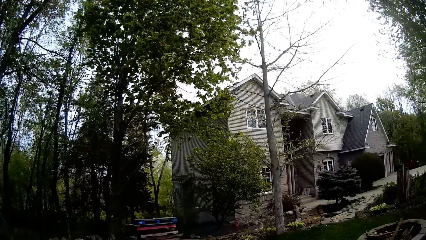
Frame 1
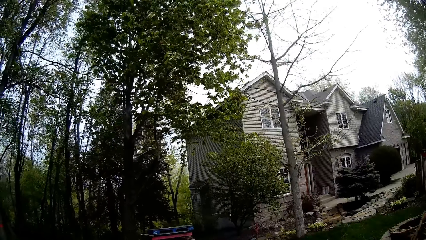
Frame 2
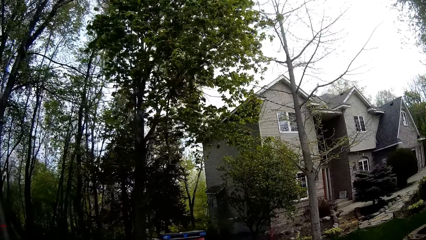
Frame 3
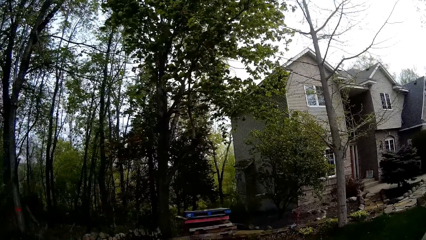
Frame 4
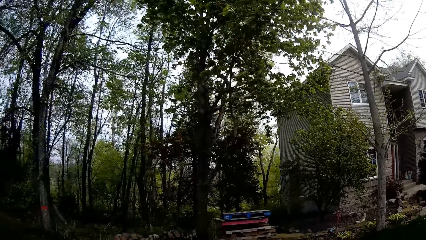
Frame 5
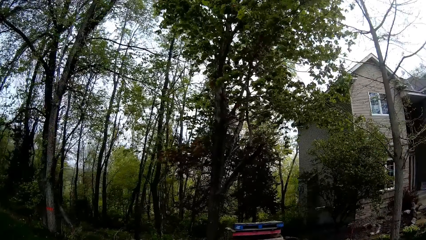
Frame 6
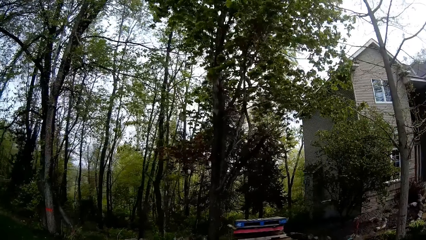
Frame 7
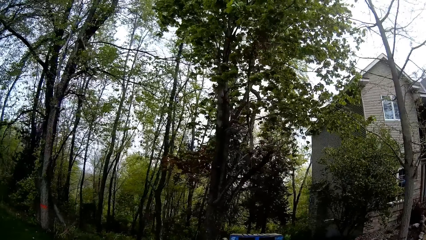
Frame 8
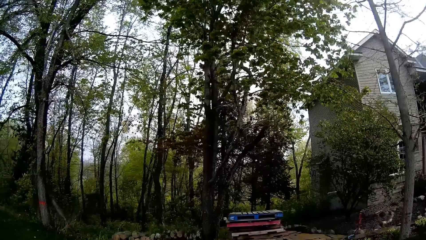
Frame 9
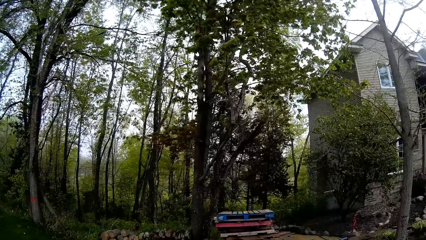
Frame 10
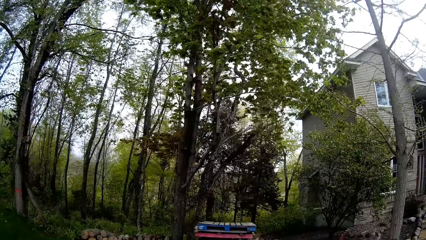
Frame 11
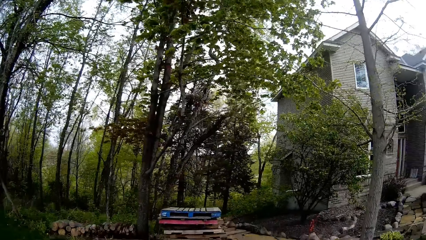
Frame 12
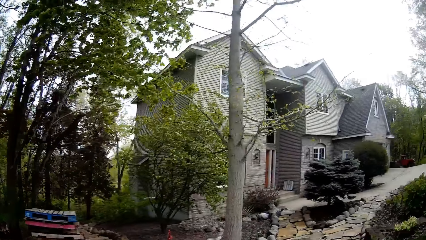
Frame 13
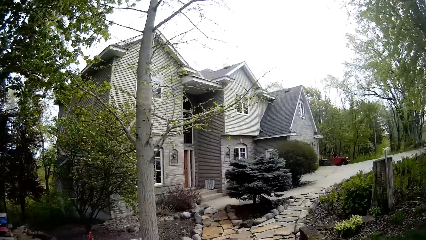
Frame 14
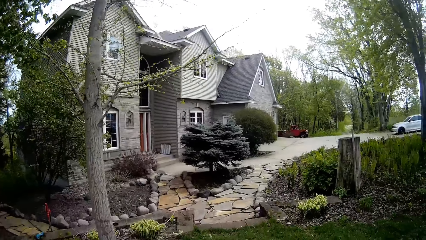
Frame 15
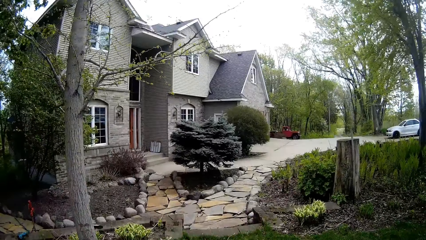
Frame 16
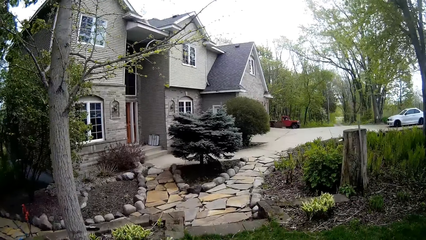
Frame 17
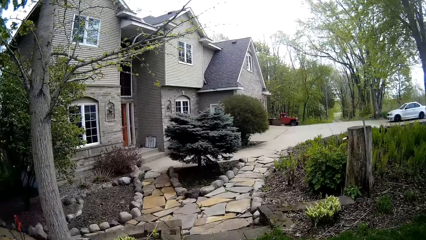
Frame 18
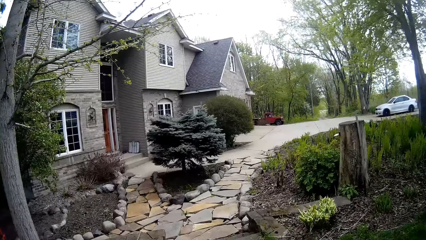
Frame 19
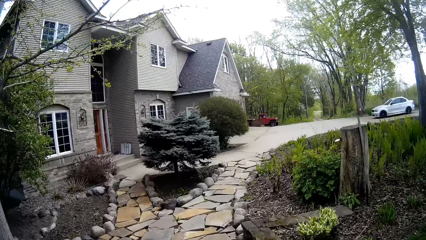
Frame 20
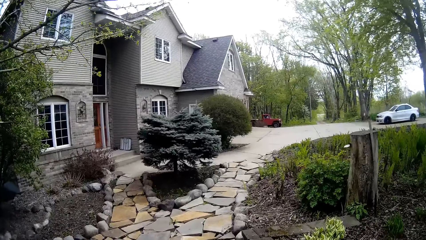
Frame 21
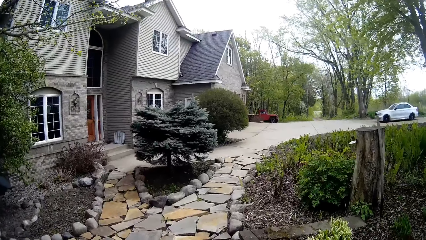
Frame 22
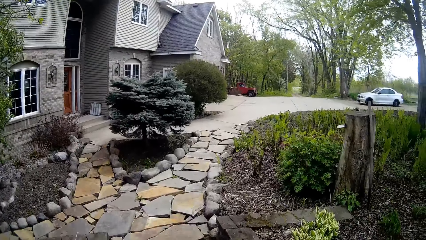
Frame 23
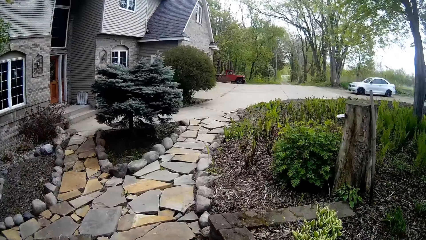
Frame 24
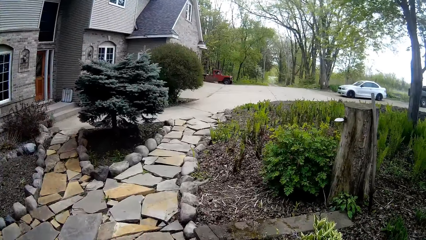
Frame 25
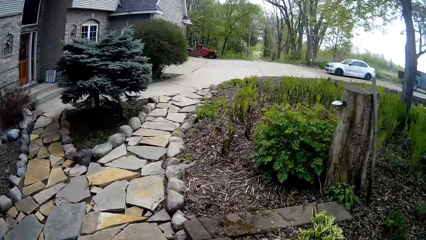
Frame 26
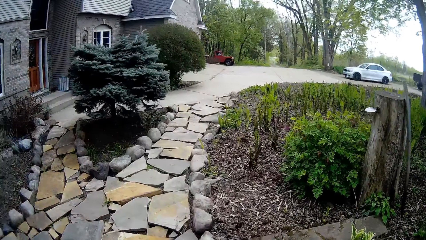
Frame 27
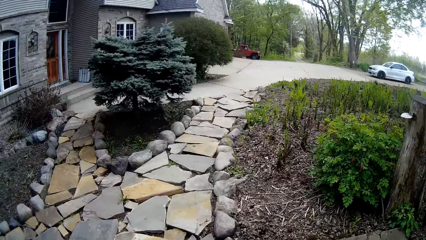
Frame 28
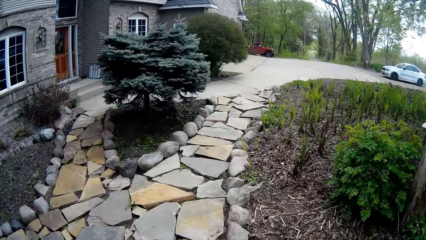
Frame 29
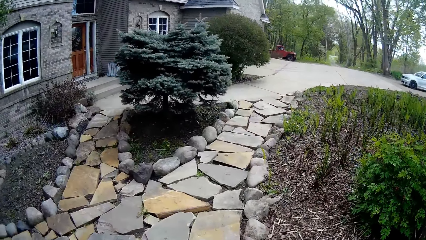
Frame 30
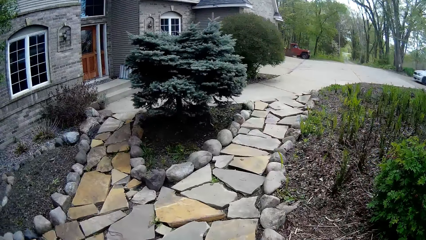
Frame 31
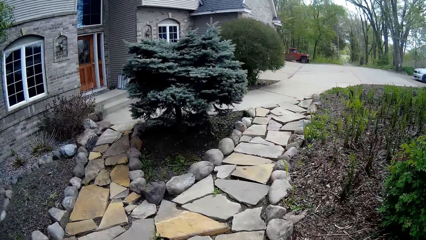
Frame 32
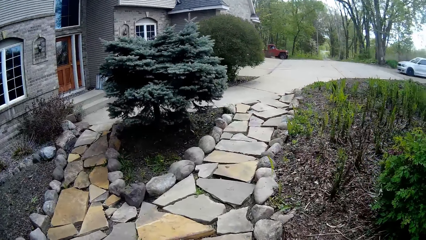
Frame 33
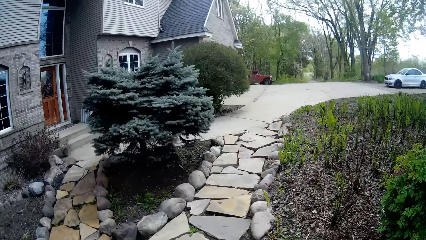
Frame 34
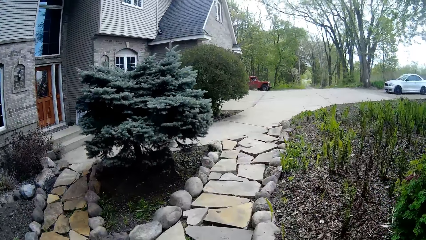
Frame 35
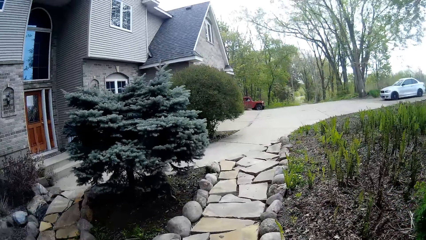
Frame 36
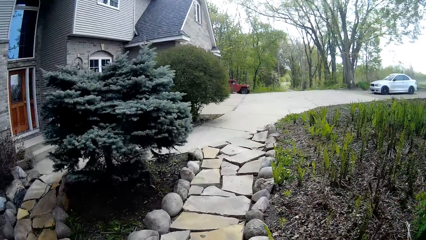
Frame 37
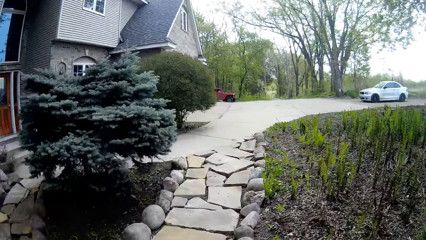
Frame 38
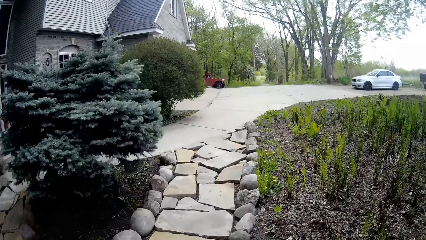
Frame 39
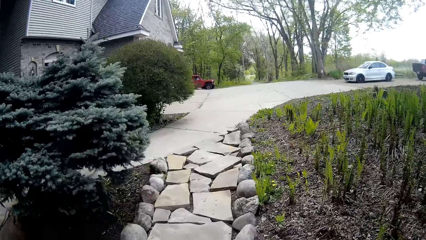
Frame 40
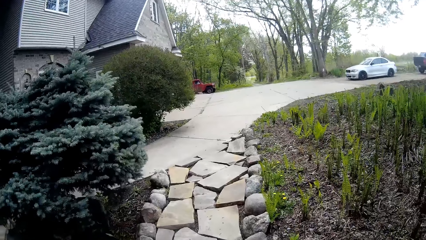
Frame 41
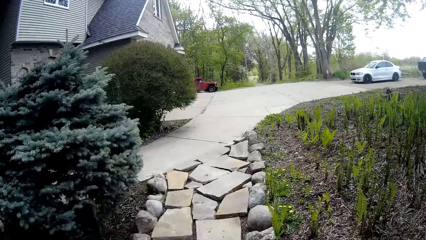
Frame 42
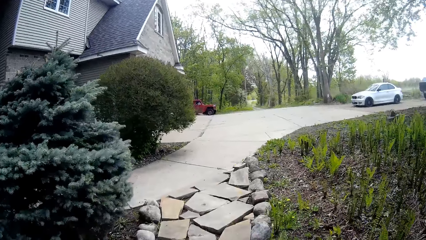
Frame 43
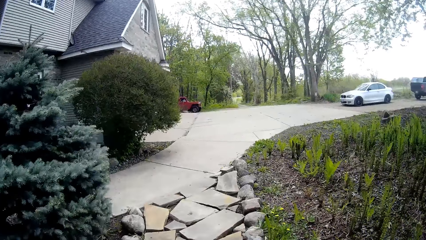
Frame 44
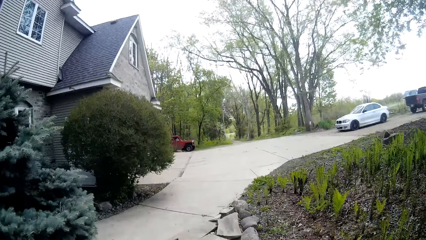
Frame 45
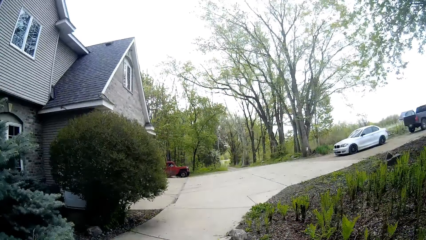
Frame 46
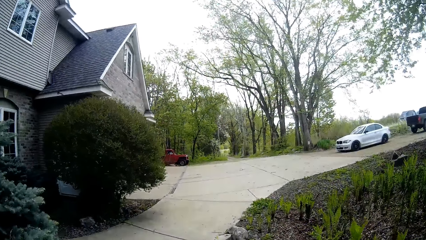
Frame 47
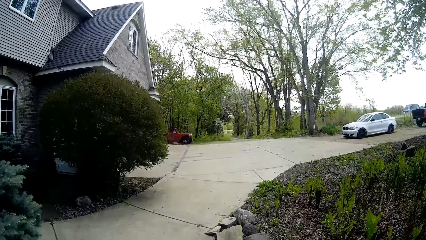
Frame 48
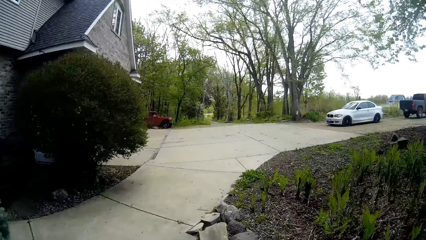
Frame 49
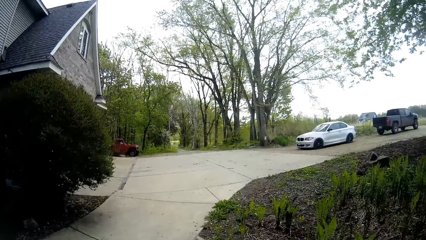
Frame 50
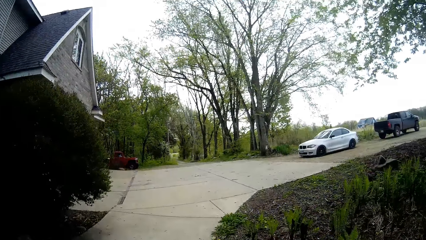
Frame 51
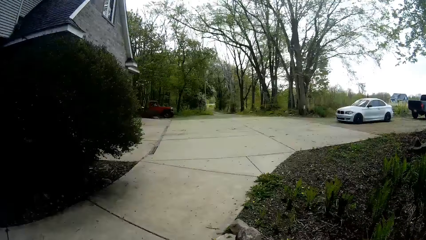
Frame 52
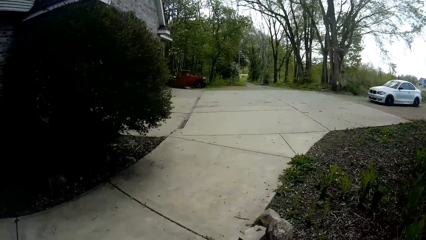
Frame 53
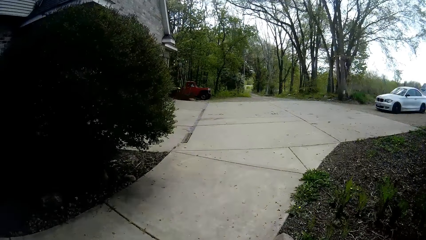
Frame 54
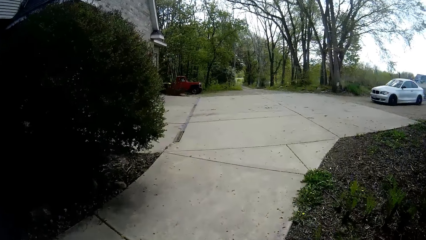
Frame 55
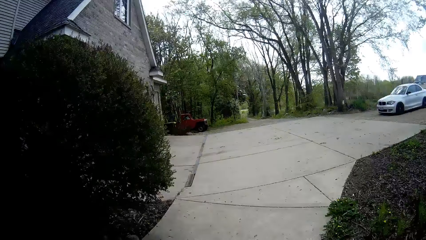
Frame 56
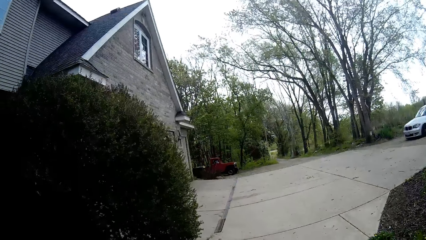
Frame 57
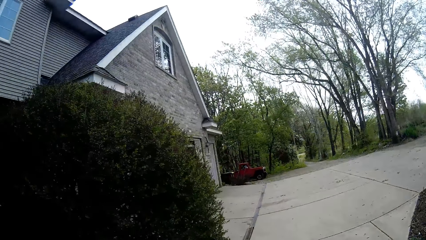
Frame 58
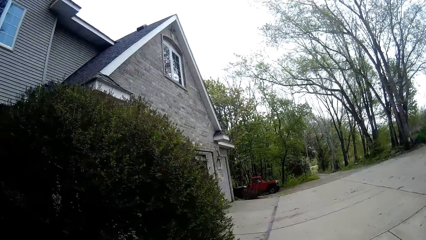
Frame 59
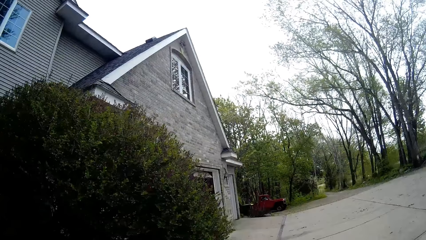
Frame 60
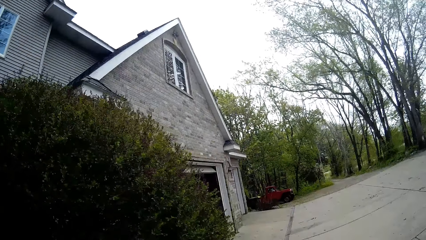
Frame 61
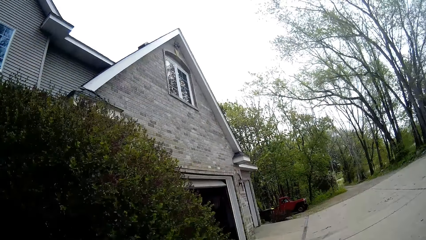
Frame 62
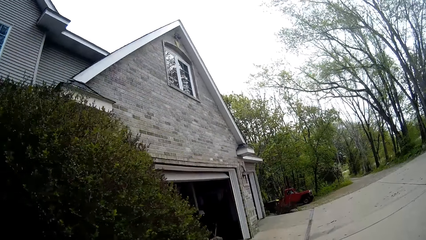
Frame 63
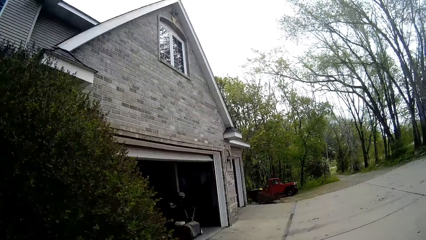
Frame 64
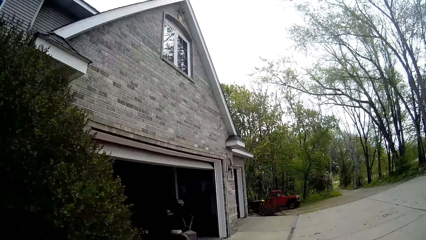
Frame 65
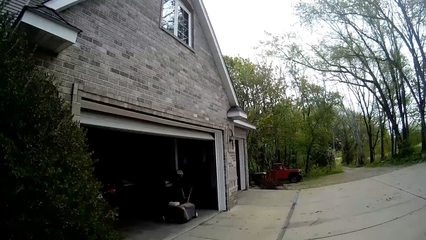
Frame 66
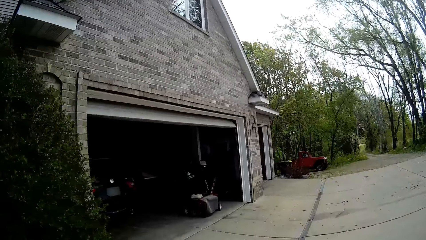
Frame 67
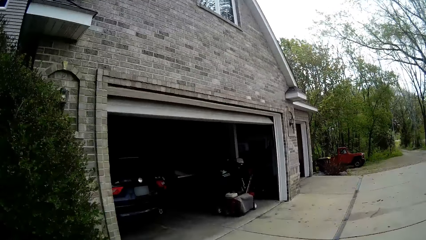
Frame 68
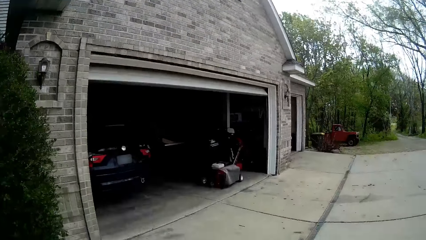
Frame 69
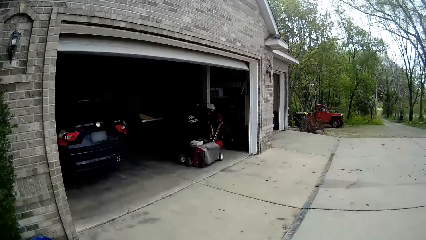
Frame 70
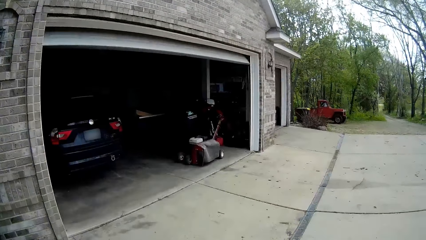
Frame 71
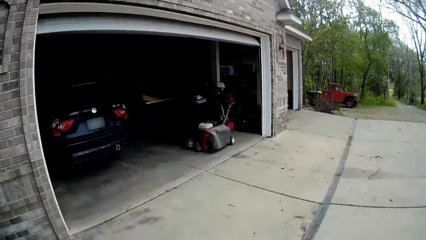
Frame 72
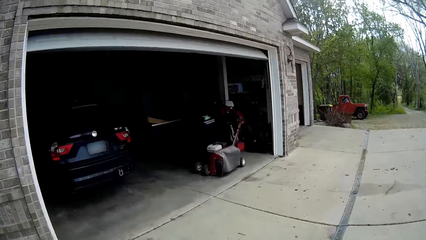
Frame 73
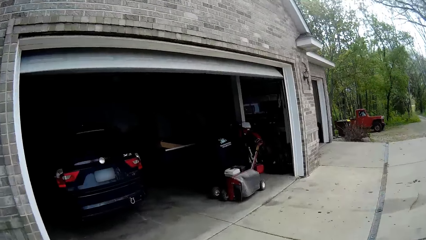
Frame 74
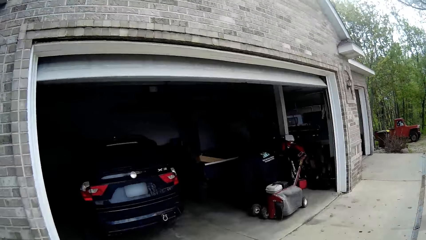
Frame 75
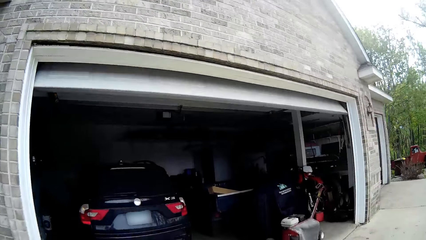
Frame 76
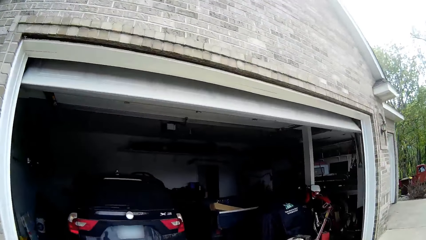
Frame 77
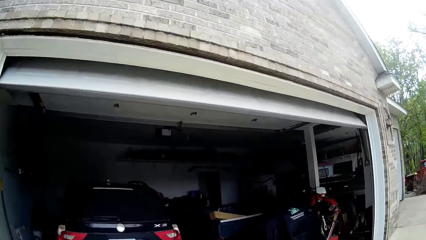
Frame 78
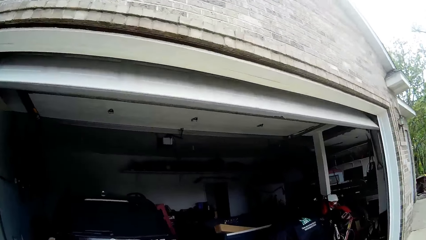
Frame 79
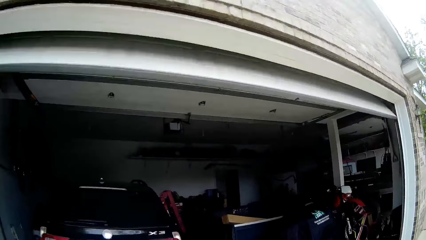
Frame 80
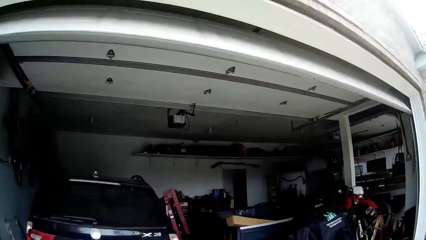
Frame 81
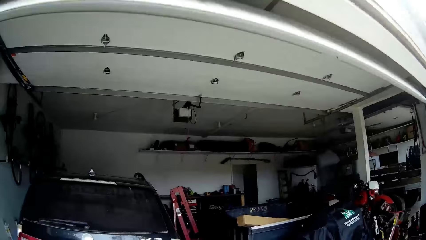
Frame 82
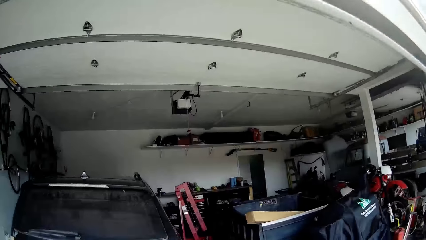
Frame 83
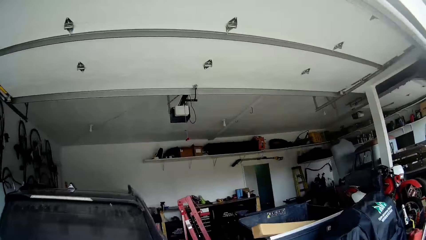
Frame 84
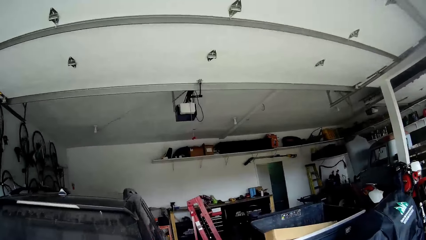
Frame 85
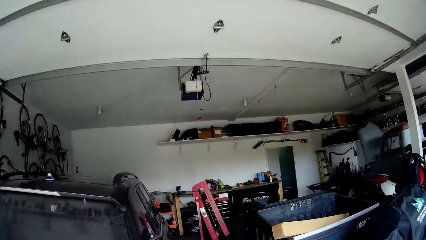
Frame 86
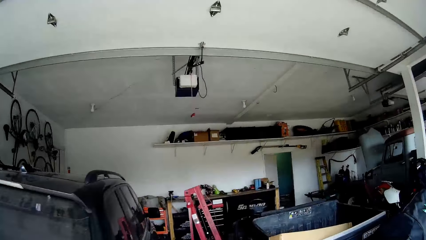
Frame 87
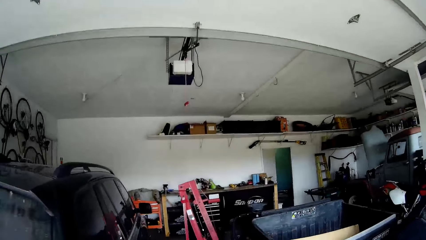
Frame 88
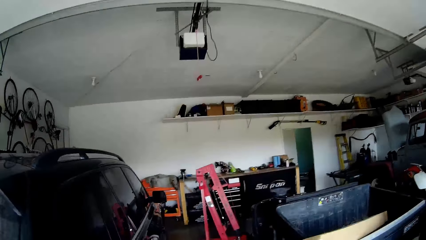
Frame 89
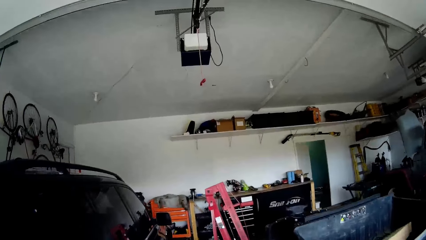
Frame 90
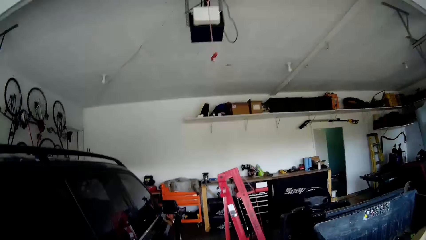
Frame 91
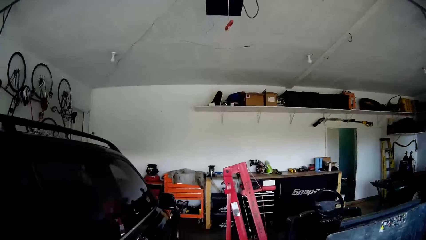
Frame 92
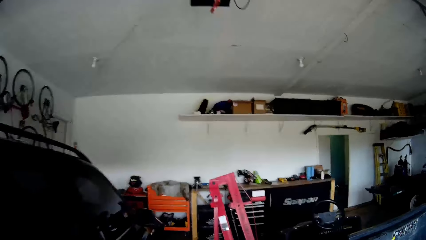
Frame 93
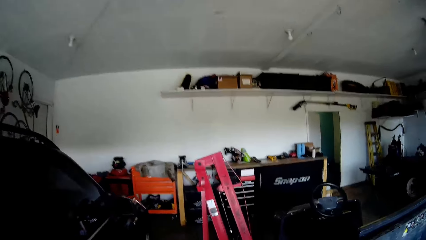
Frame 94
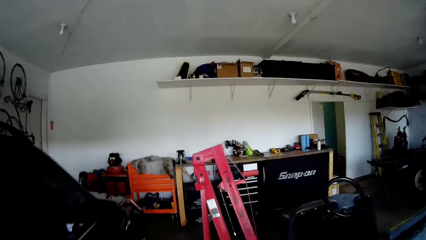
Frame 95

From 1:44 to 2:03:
The camera wearer walks on a foot path. They walk inside the house.
